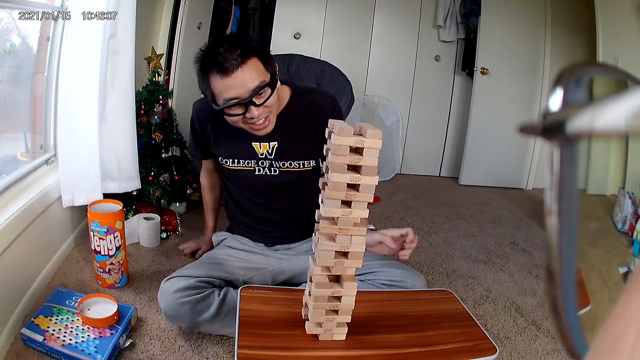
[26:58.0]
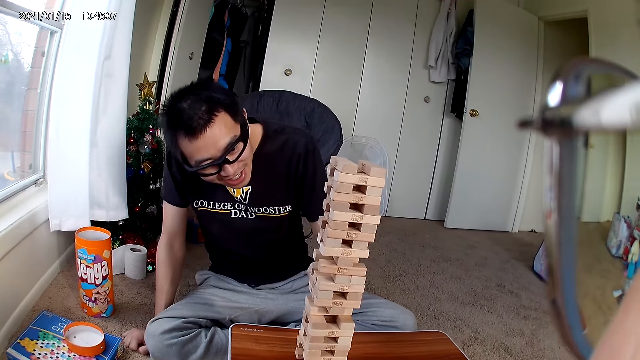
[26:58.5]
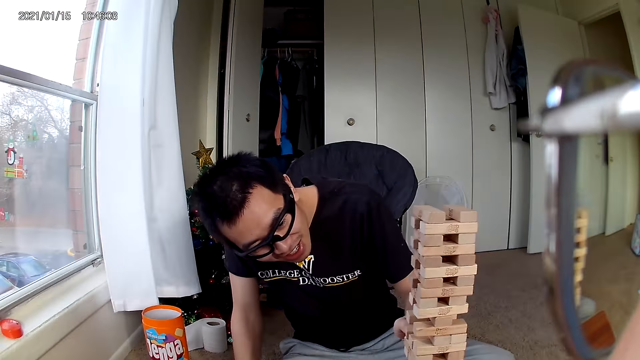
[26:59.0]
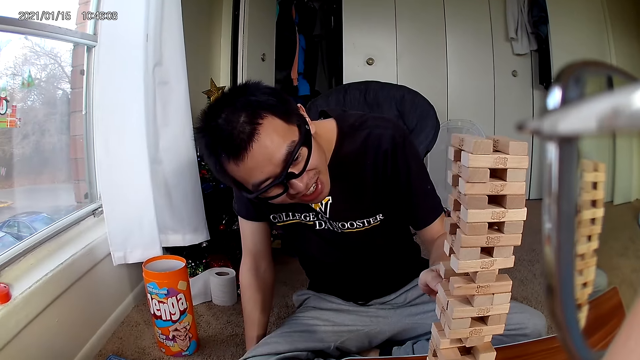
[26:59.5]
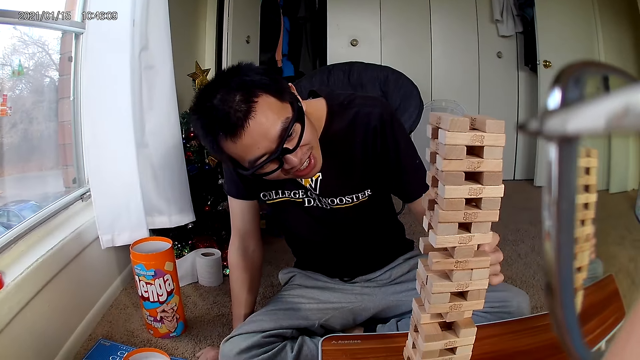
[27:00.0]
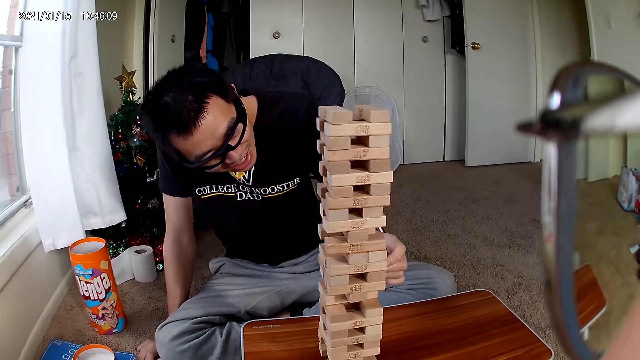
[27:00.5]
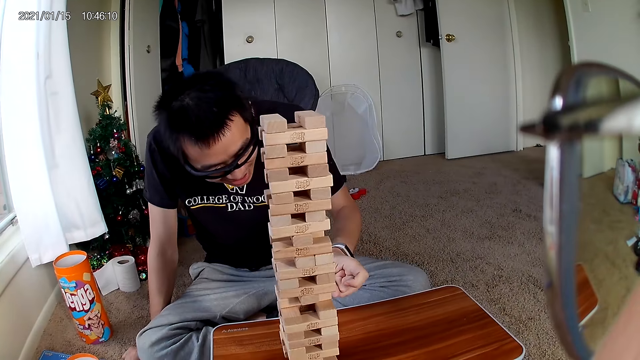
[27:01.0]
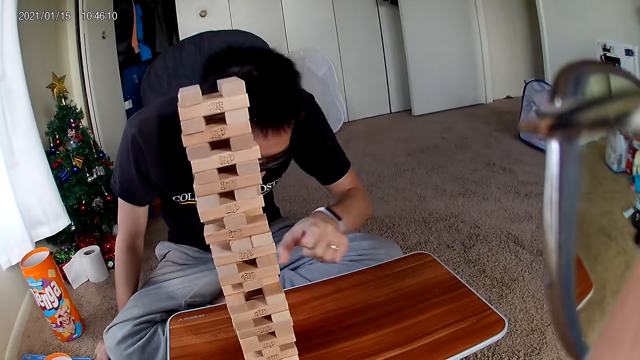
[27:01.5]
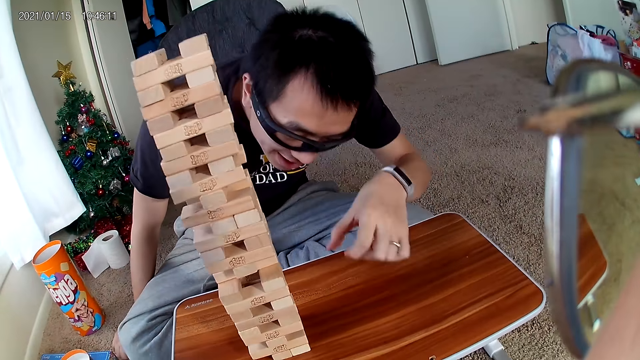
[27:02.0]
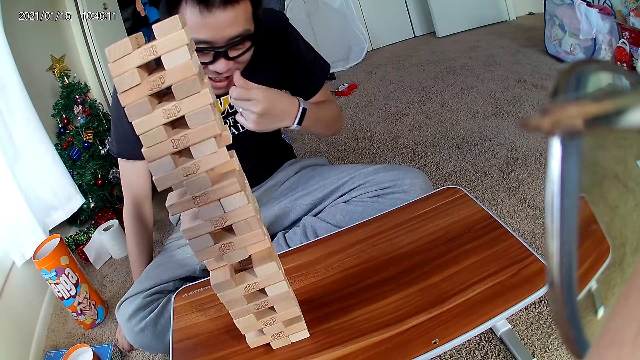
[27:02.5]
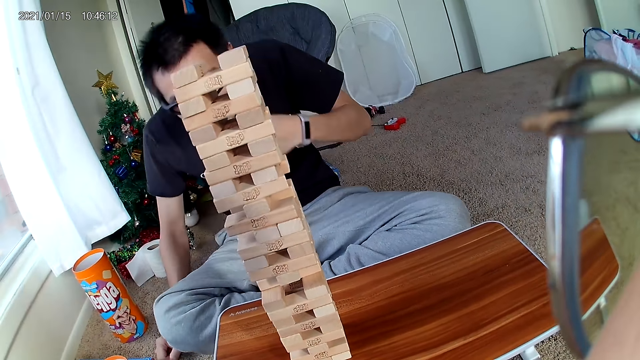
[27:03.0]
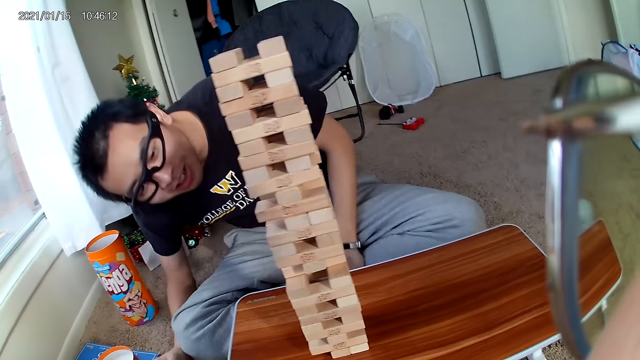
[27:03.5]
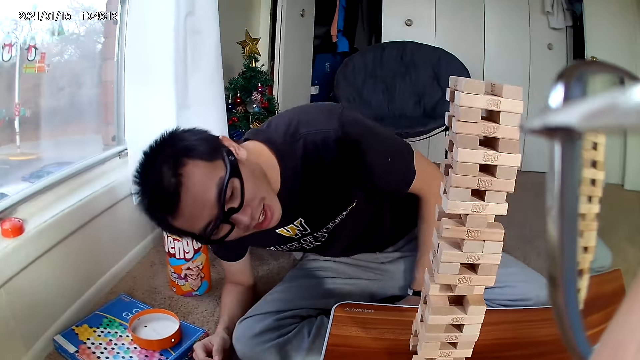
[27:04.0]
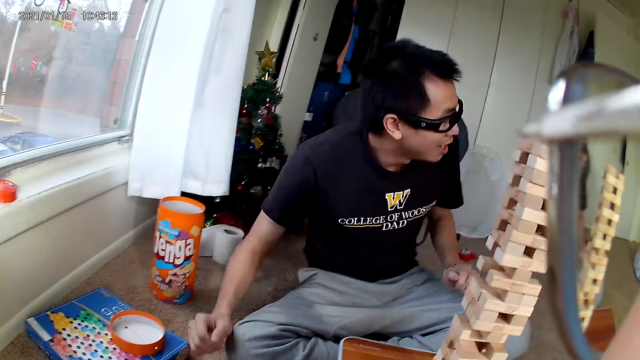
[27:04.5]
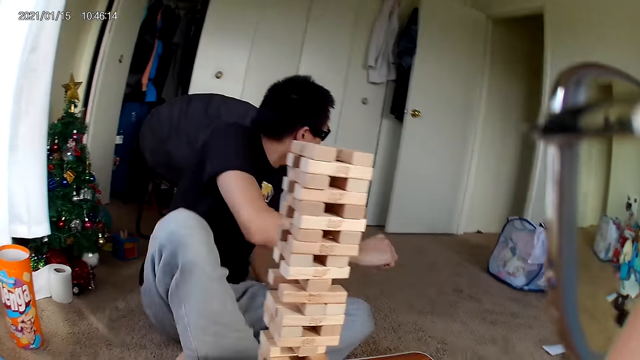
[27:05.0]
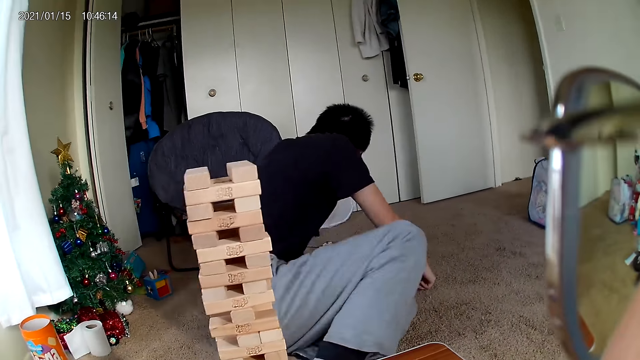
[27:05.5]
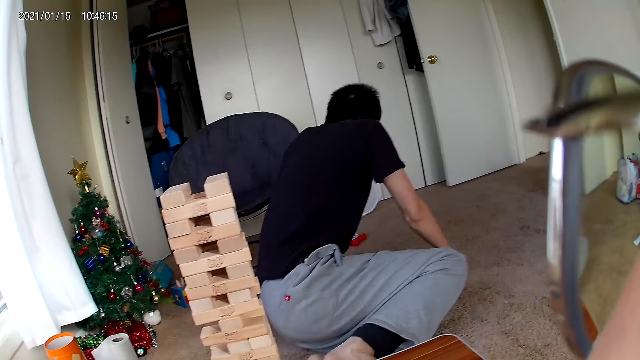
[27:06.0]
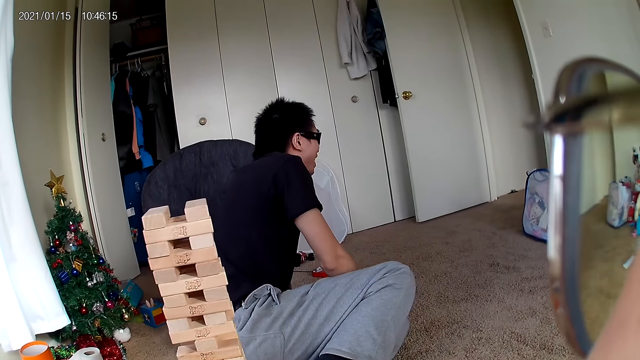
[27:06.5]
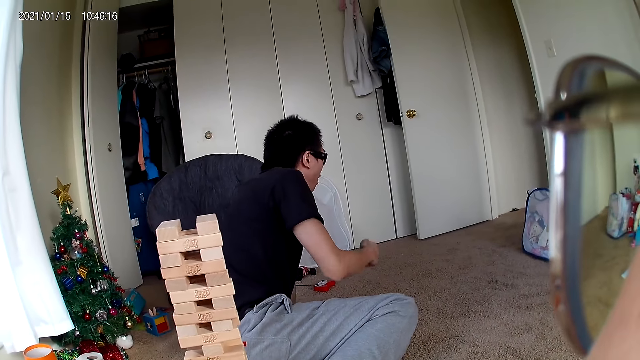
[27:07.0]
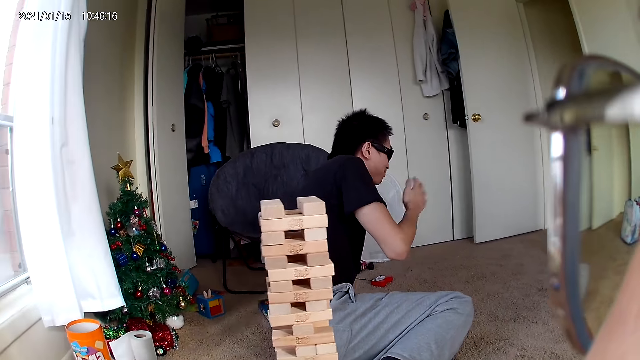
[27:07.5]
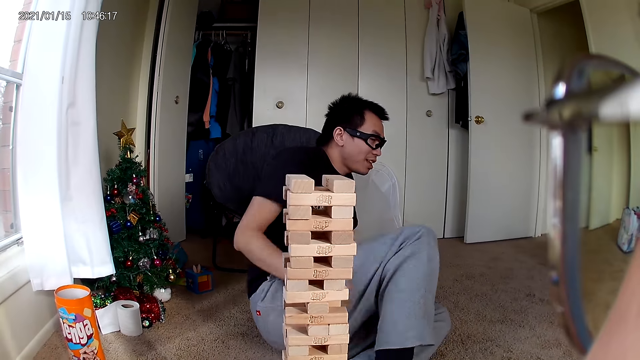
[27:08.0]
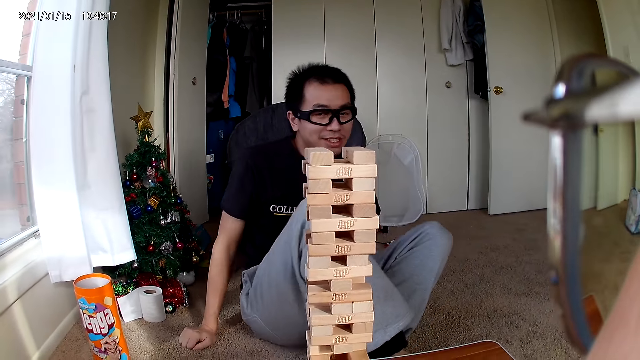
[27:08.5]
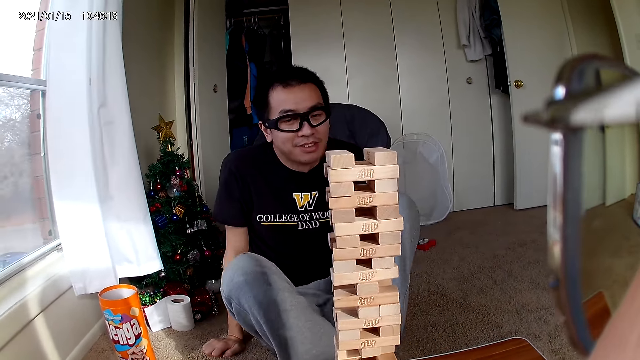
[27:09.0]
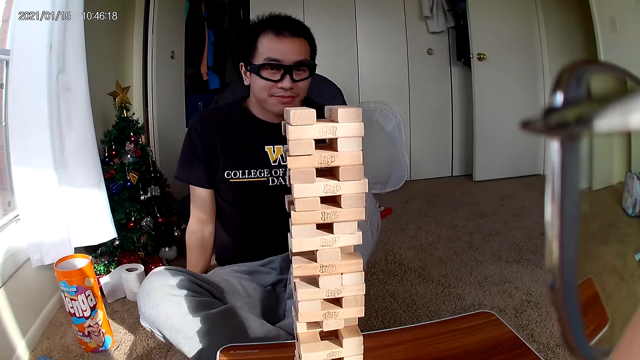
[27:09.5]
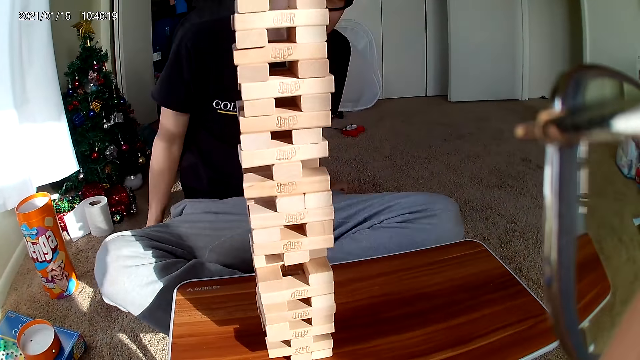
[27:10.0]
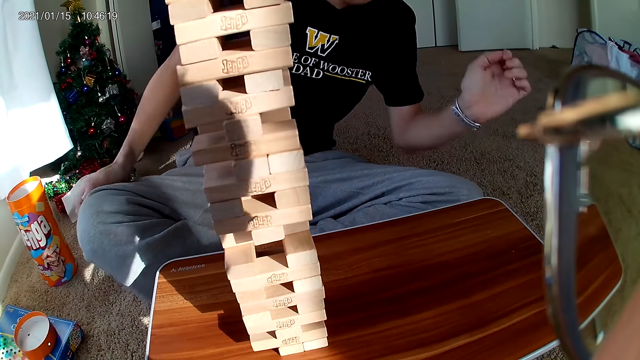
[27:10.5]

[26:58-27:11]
The man pushes a piece of wood out of the puzzle with his left hand. He checks the puzzle. He turns away from the puzzle. He fans himself with his right hand. The camera wearer turns to the puzzle.

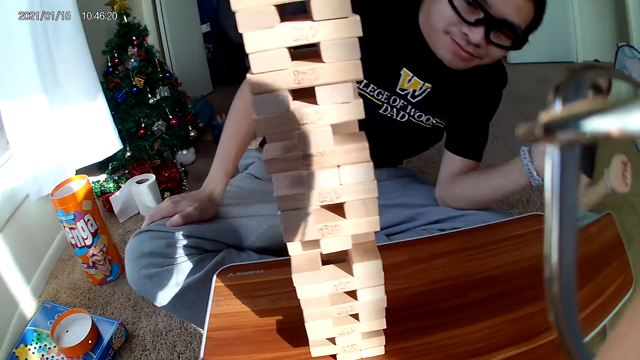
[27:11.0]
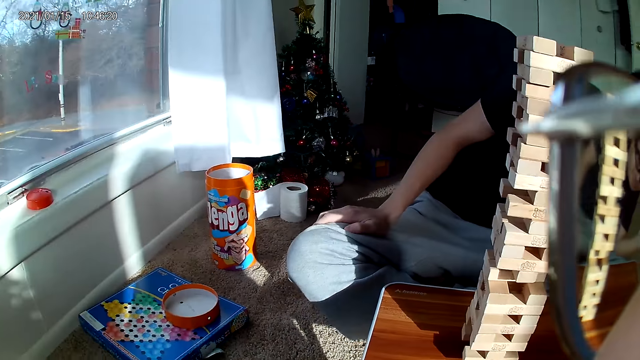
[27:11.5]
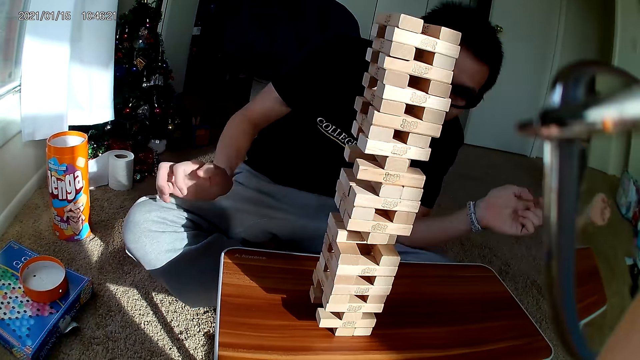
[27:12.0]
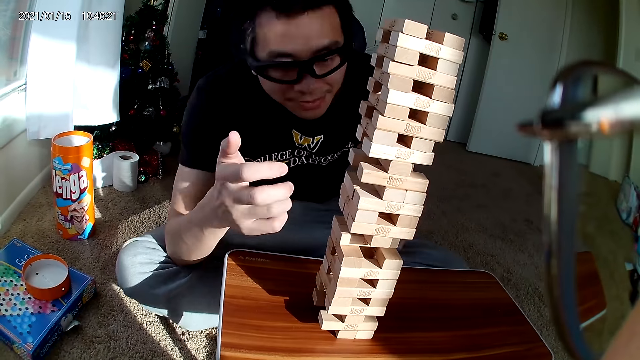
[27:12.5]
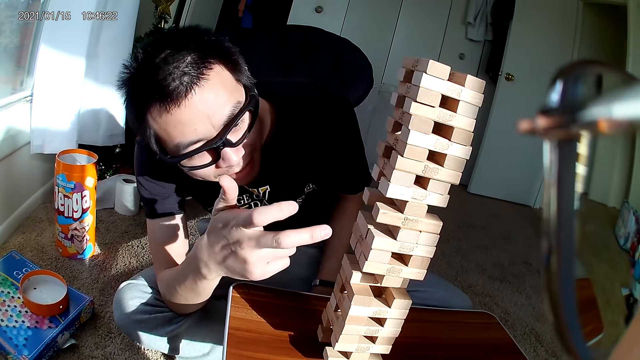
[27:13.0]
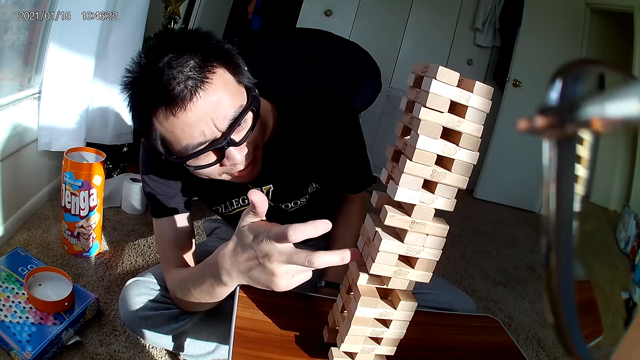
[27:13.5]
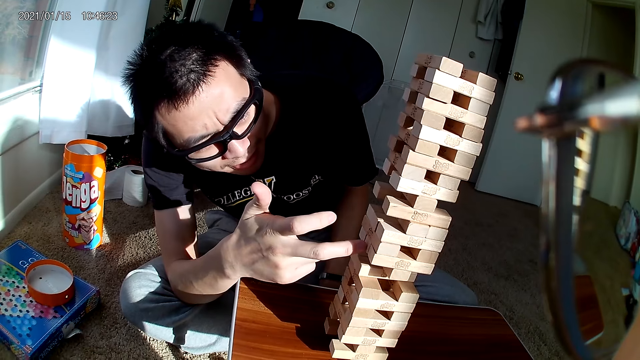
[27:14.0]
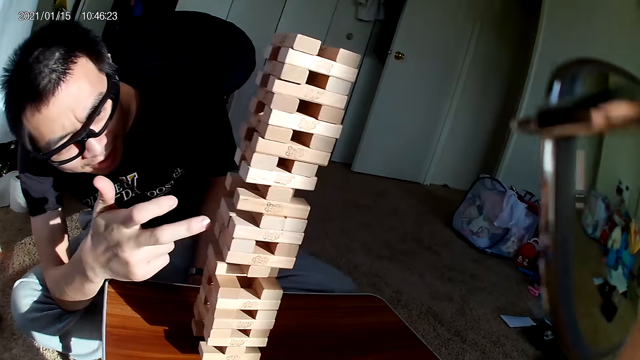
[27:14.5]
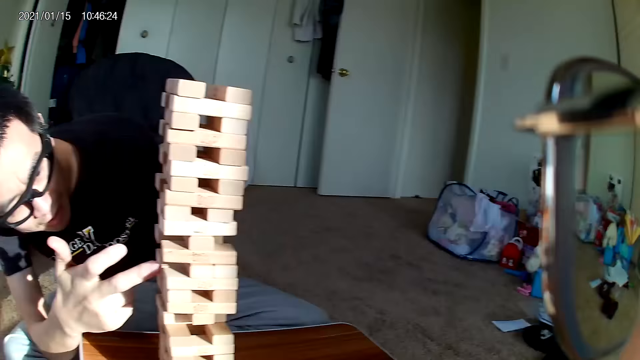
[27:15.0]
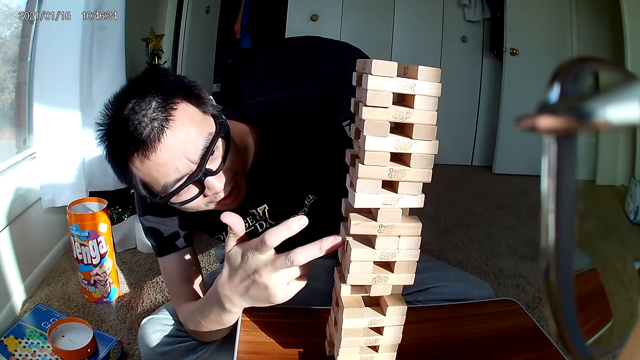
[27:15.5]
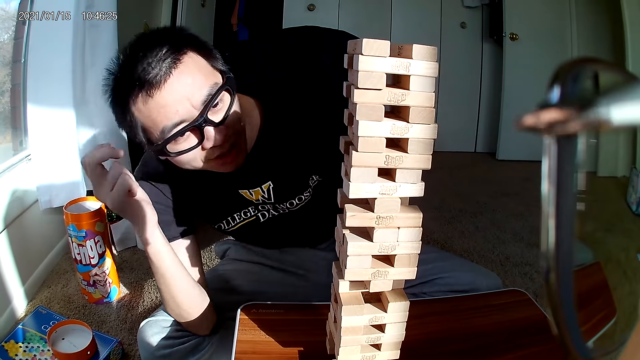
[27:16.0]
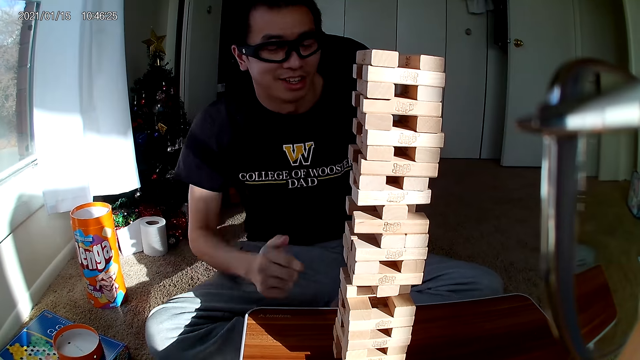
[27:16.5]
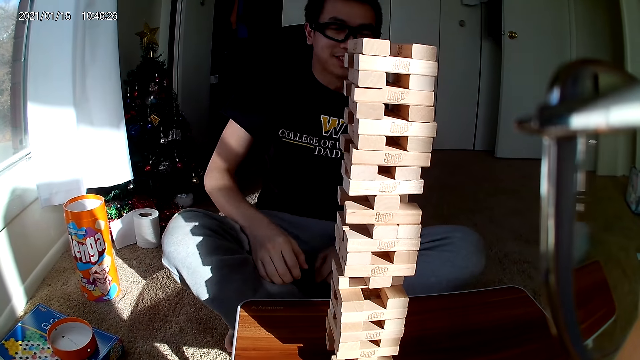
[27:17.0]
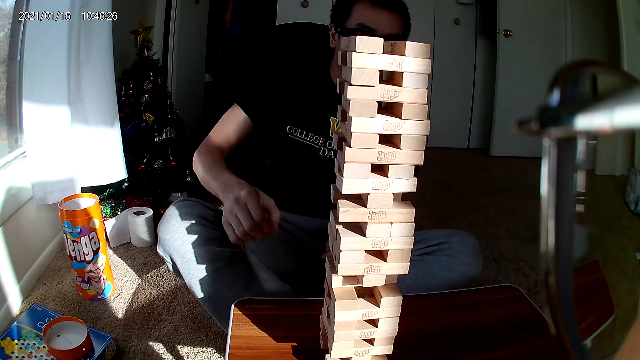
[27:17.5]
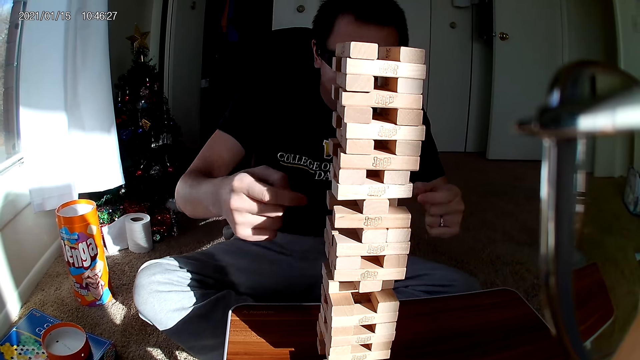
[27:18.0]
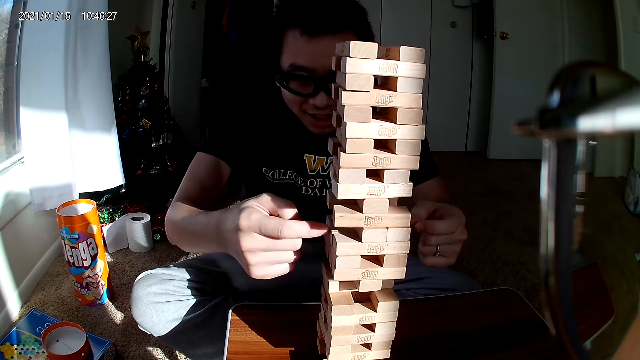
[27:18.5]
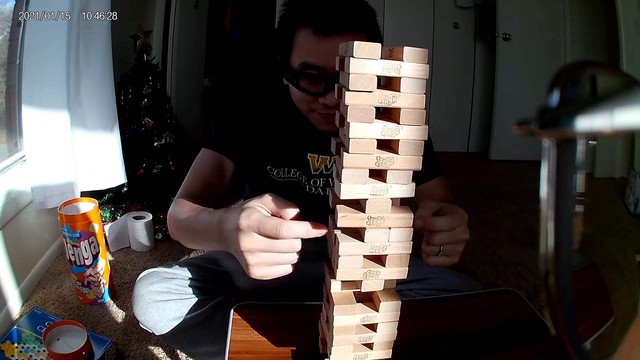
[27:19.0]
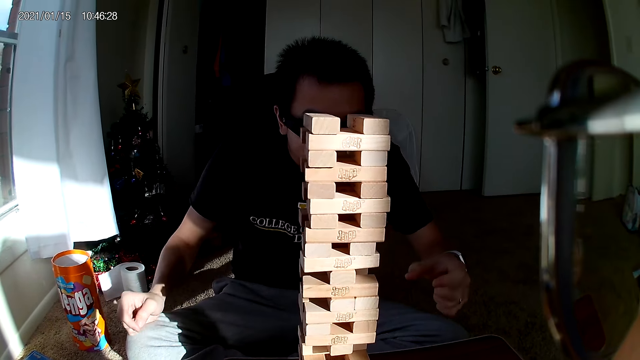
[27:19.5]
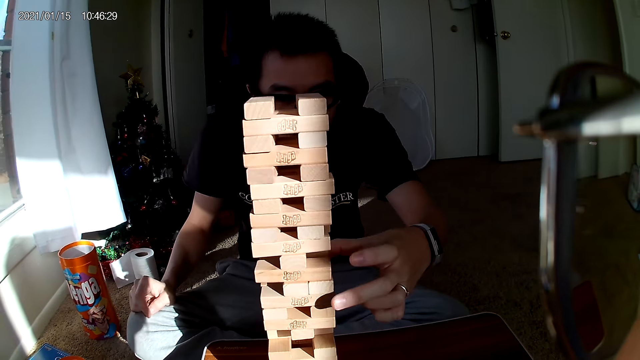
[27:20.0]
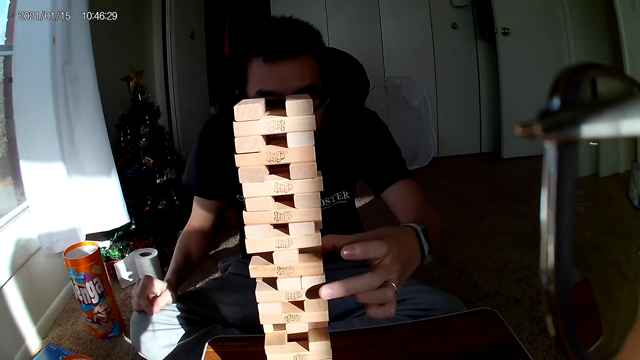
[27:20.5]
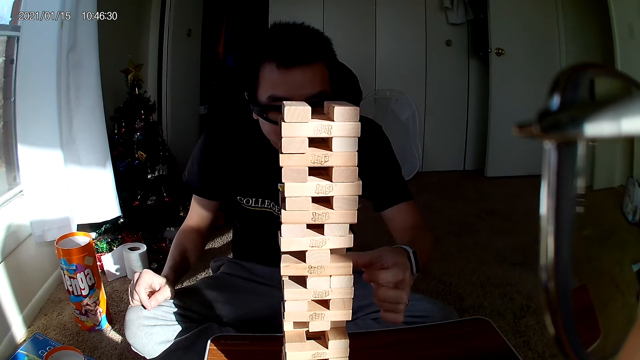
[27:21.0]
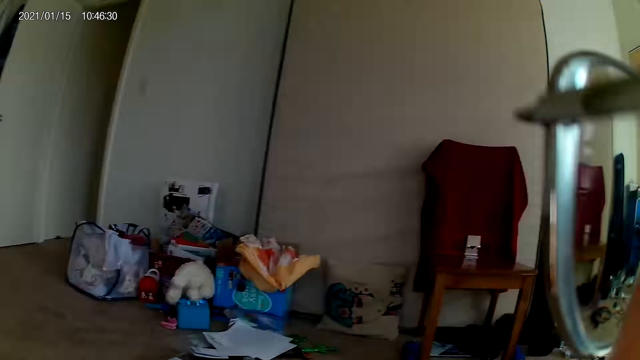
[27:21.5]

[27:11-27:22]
The man hovers his right hand over the puzzle. The camera wearer looks at the castle building blocks. The man holds the castle building blocks. The camera wearer looks at the castle building blocks. The man holds the castle building blocks.
